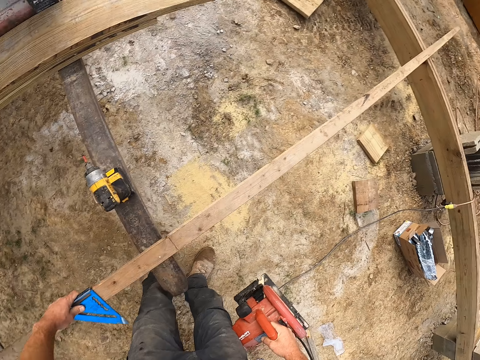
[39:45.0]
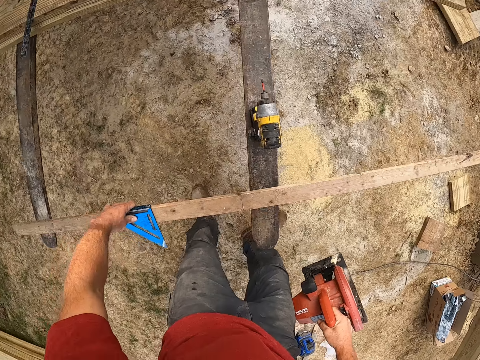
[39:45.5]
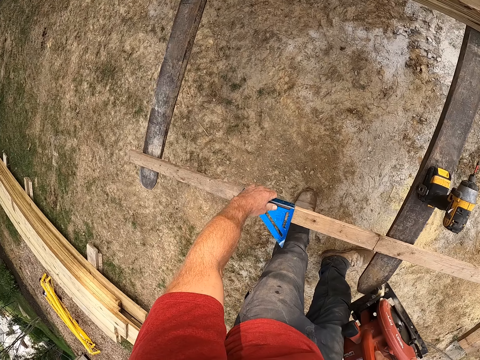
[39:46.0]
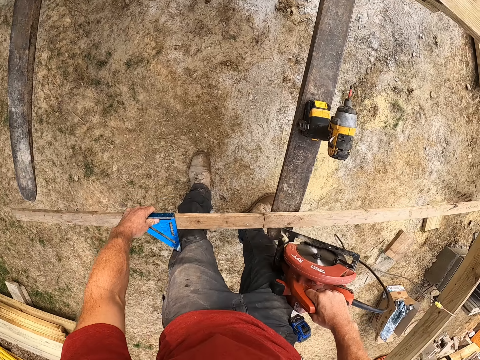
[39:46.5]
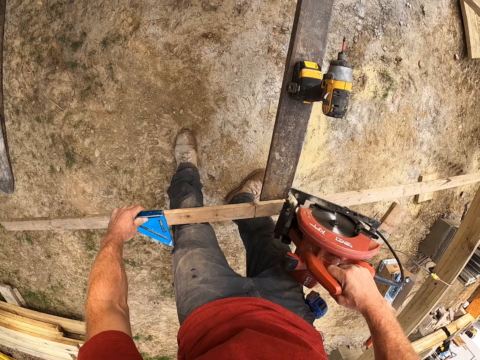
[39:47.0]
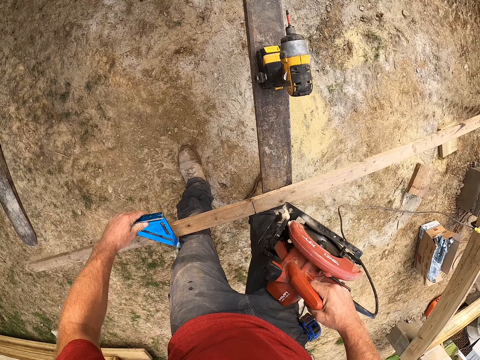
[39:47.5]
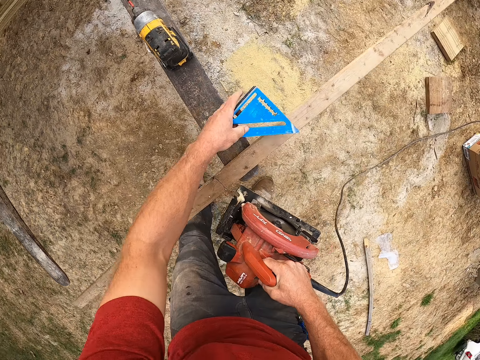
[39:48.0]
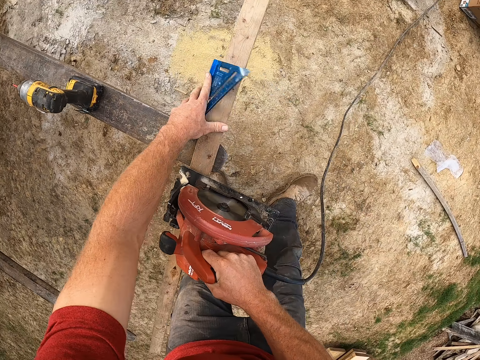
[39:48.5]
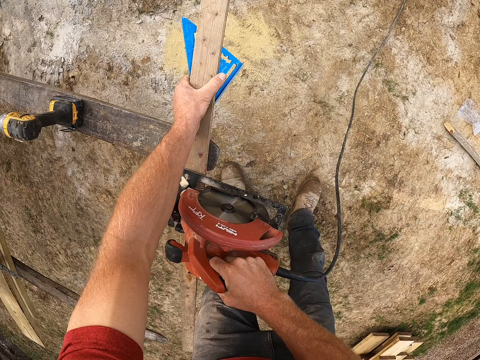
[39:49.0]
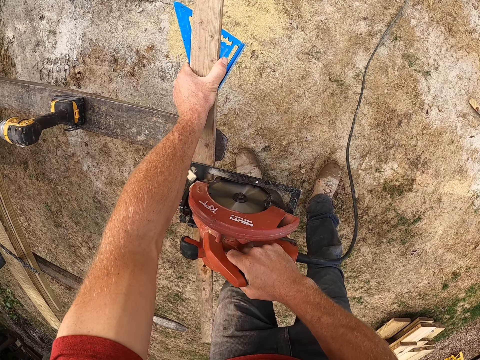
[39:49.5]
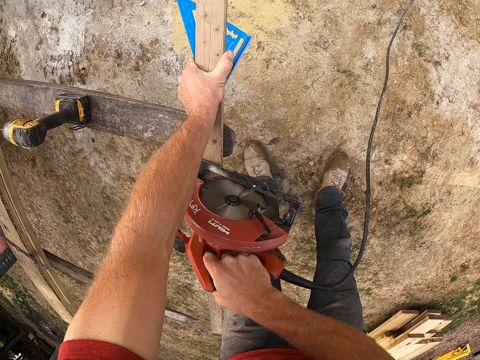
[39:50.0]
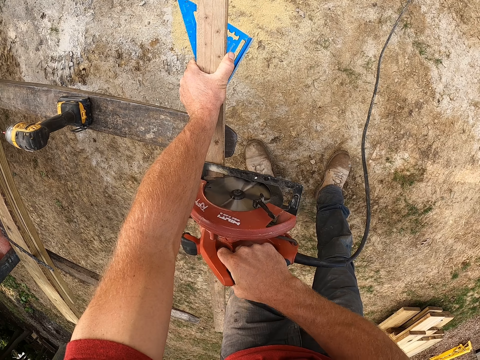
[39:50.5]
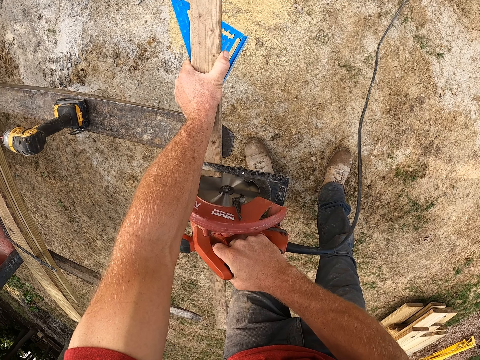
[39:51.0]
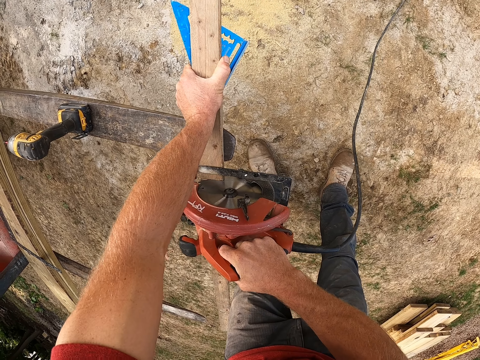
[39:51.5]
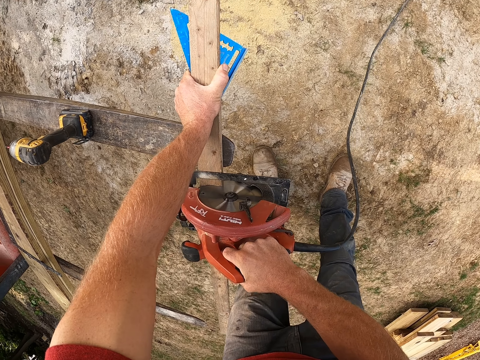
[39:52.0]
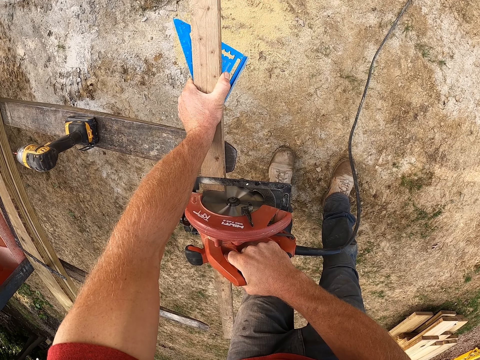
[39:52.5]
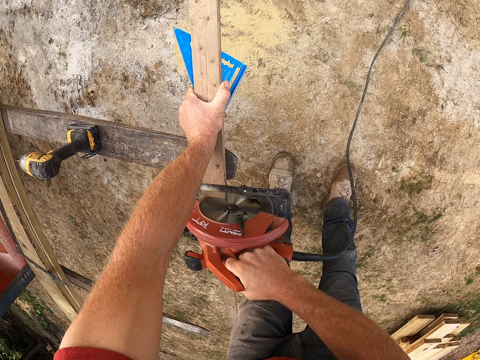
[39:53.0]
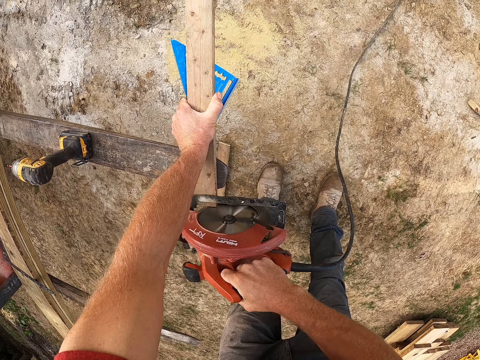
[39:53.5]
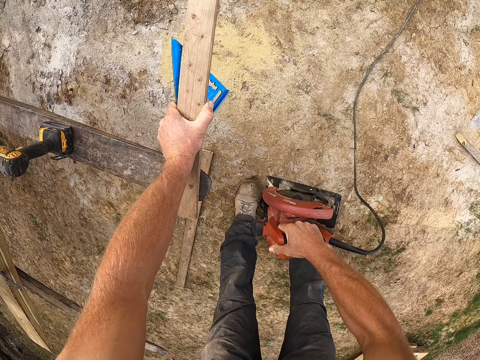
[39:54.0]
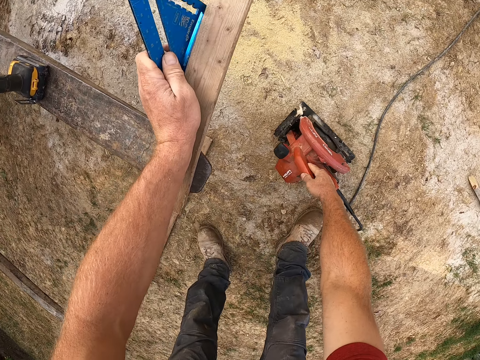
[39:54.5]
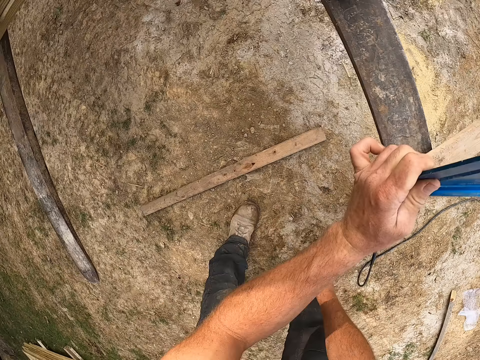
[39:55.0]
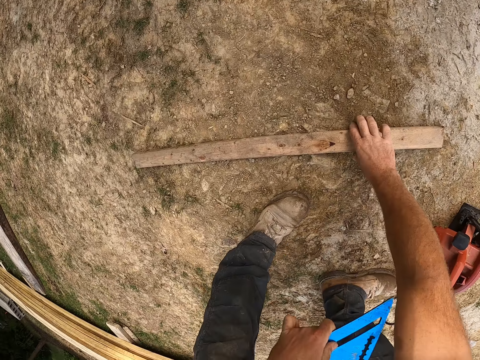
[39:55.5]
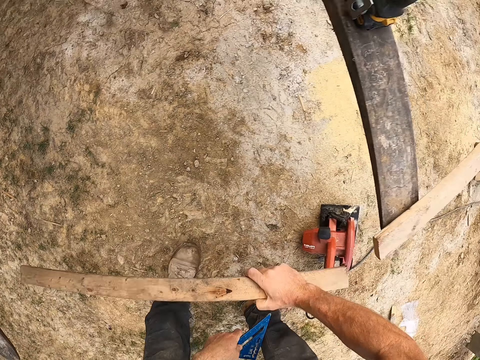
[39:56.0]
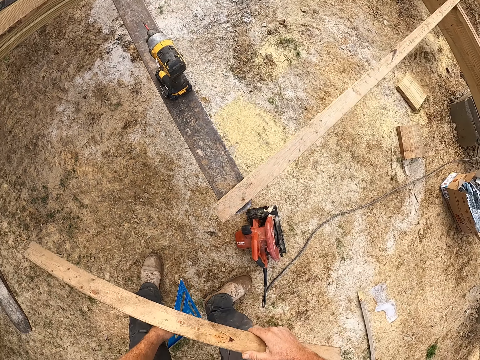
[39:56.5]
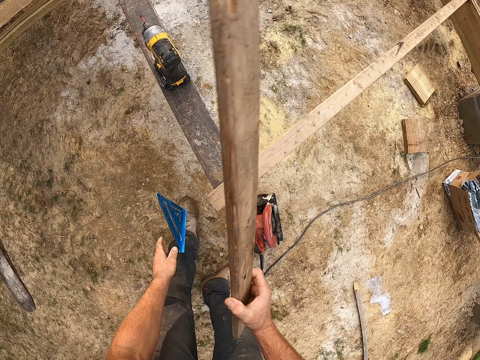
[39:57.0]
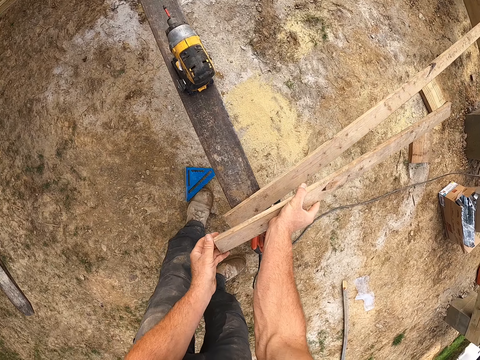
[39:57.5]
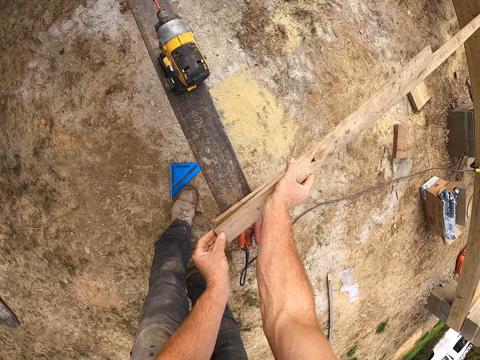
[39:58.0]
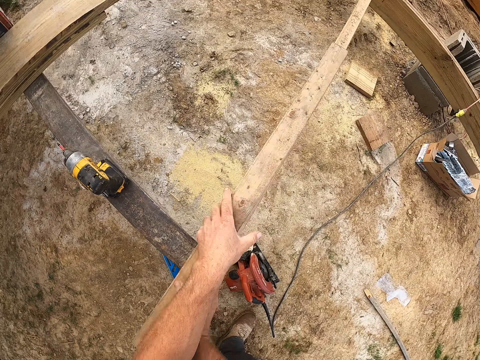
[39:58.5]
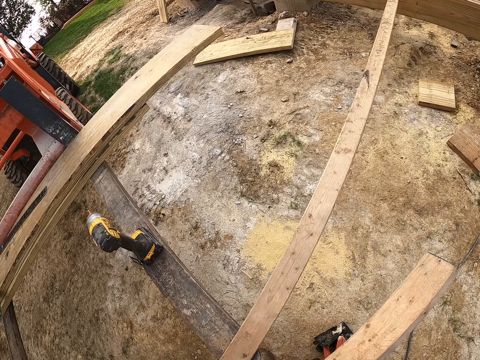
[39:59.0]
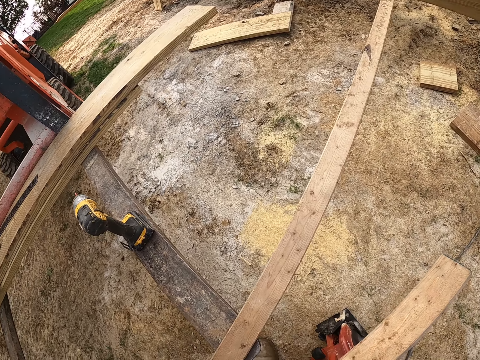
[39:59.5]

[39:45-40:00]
The camera wearer holds a piece of wood. He rests his left hand on the plank. He sets the jigsaw on the plank. He cuts the plank with the jigsaw. He puts the jigsaw on the ground. He picks up a piece of the plank on the ground with his right hand. He drops the square rule in his left hand on the ground. He hovers the plank piece in his hands over the plank on the forklift. He places the piece of wood on a piece of wood. He picks up the jigsaw on the ground with his right hand.

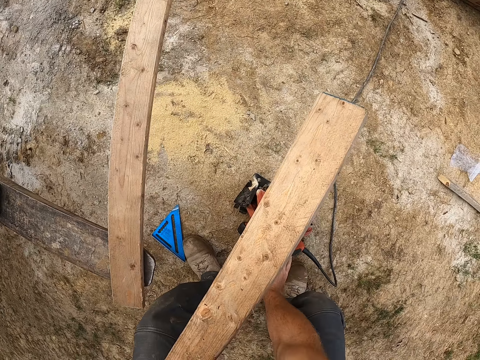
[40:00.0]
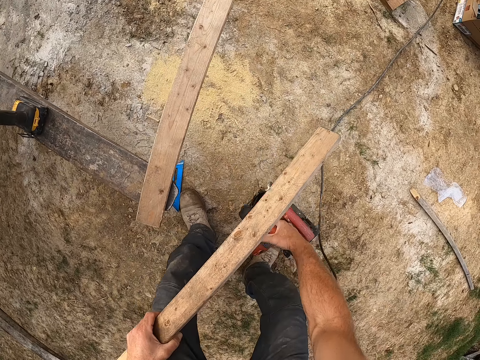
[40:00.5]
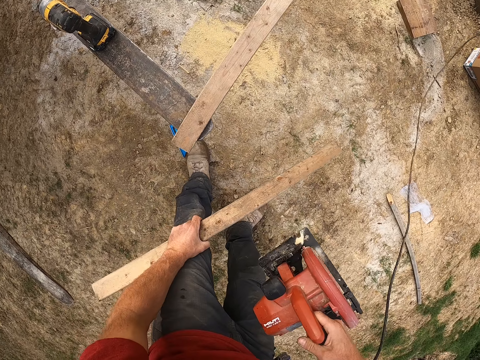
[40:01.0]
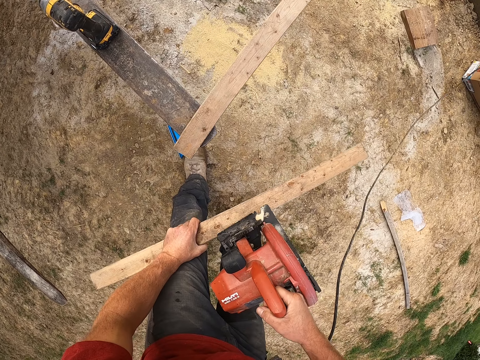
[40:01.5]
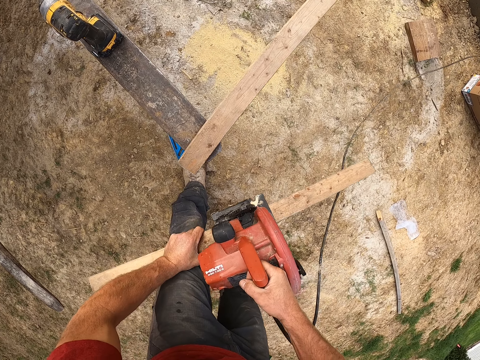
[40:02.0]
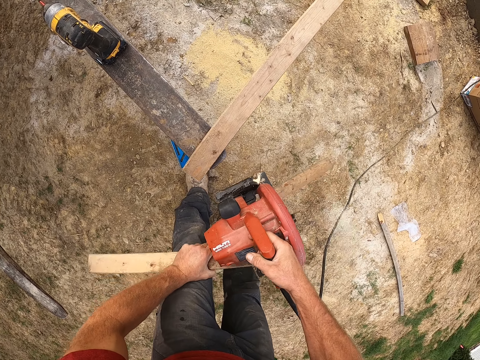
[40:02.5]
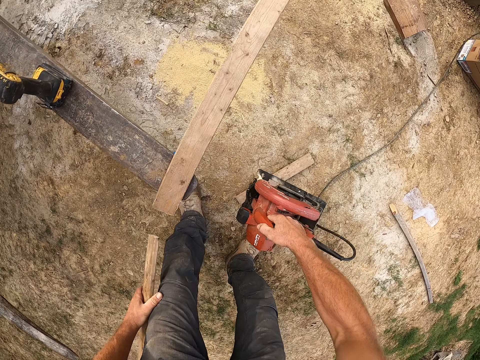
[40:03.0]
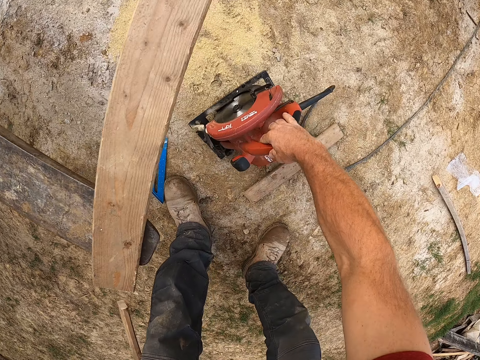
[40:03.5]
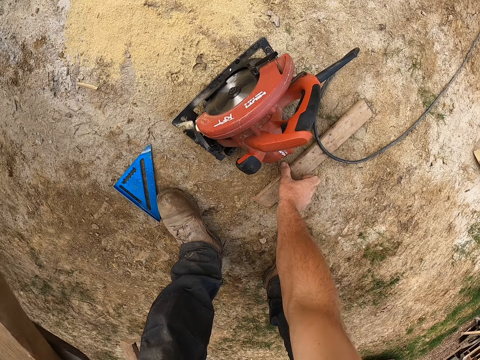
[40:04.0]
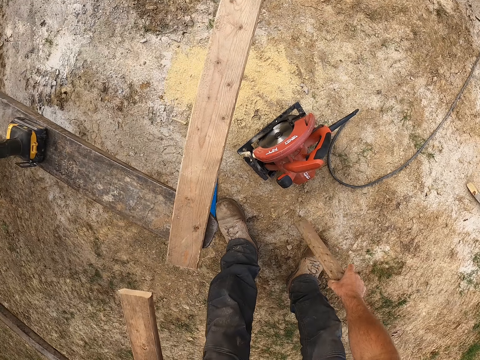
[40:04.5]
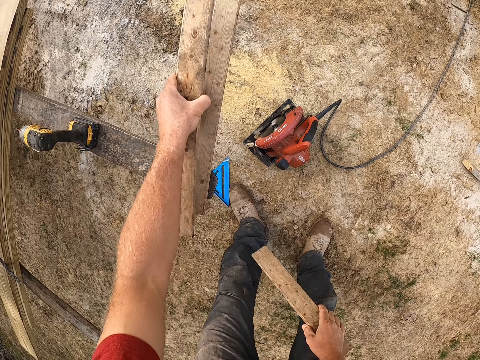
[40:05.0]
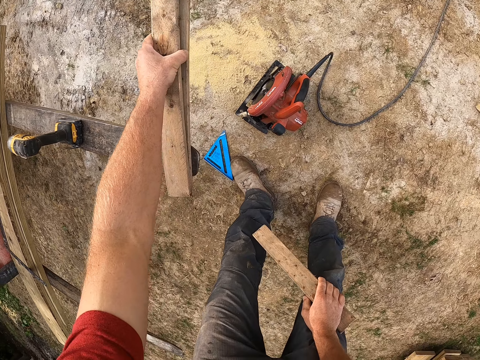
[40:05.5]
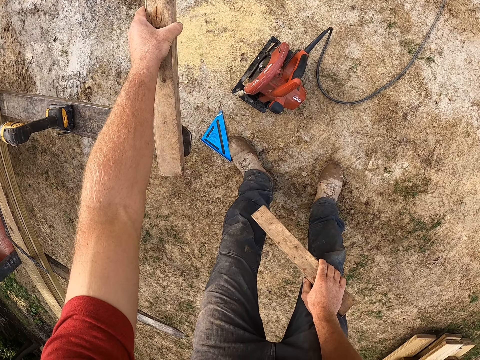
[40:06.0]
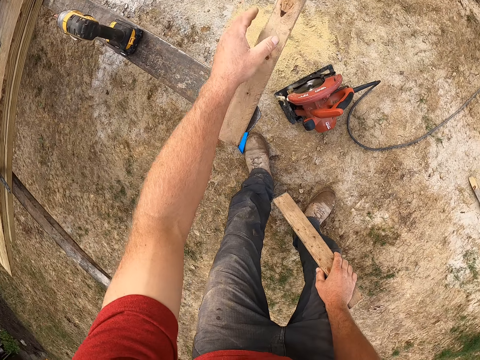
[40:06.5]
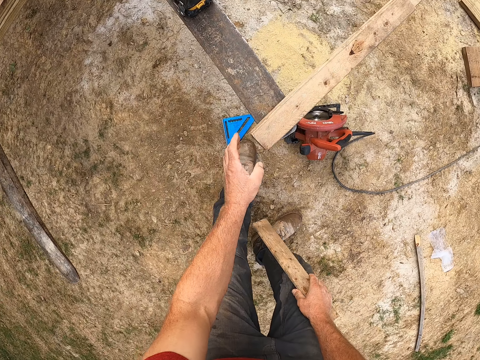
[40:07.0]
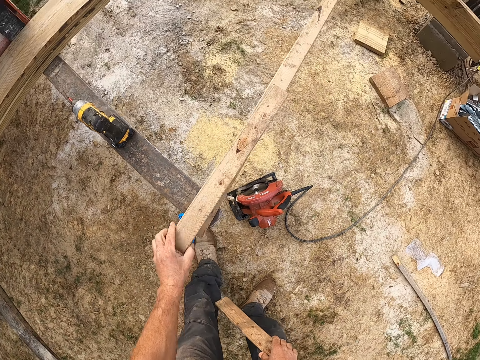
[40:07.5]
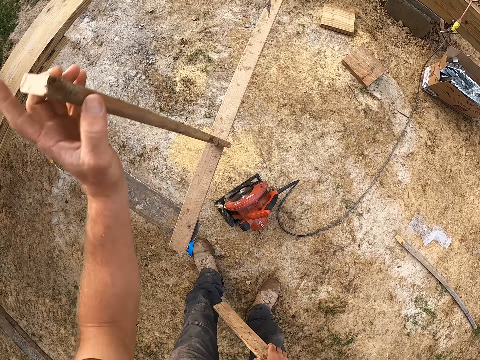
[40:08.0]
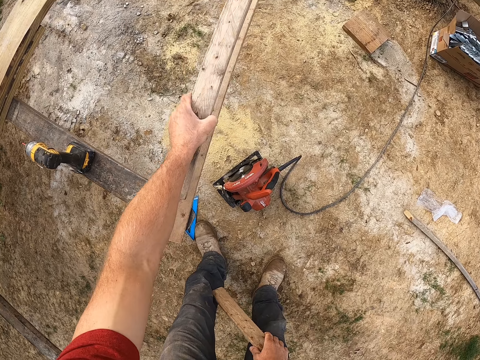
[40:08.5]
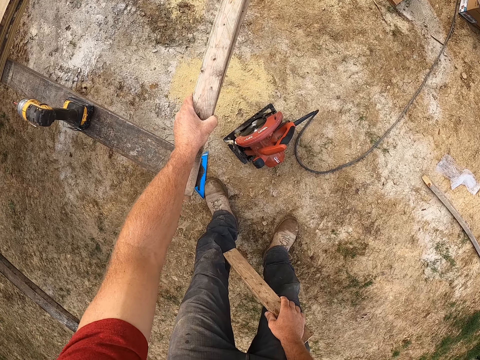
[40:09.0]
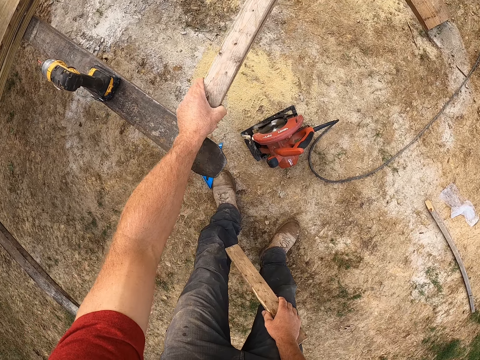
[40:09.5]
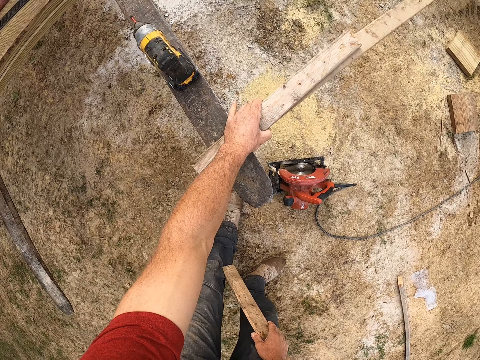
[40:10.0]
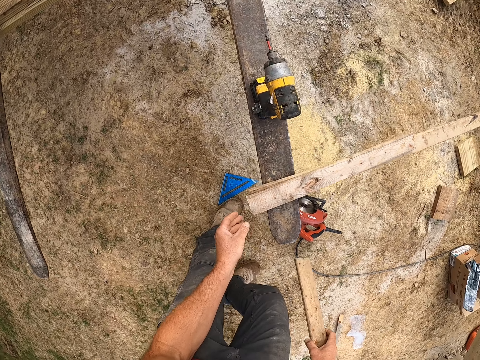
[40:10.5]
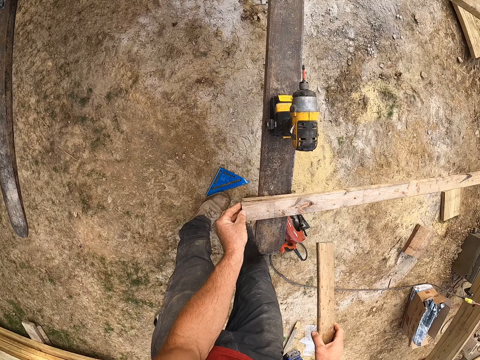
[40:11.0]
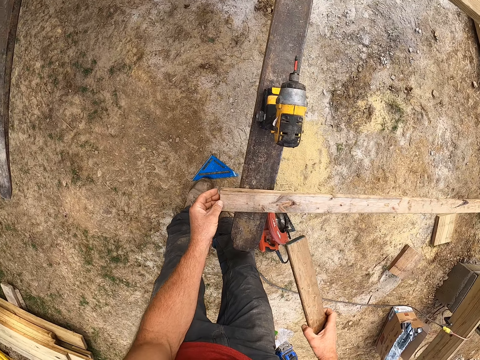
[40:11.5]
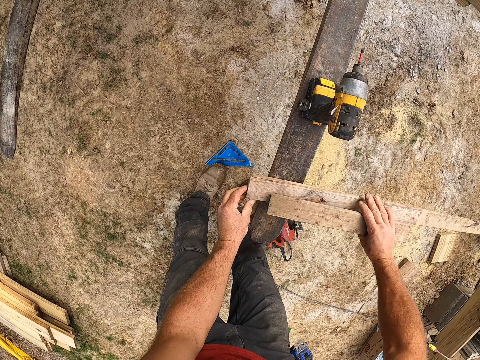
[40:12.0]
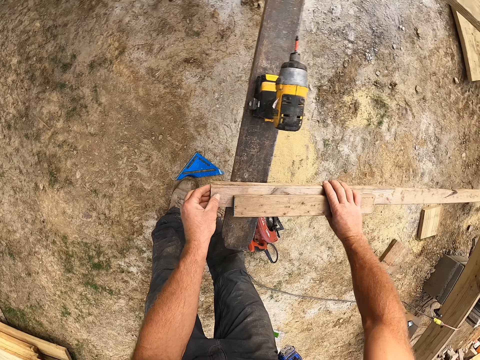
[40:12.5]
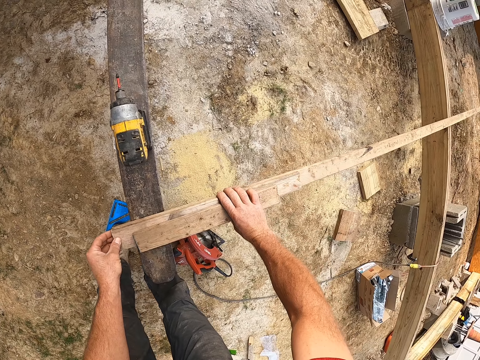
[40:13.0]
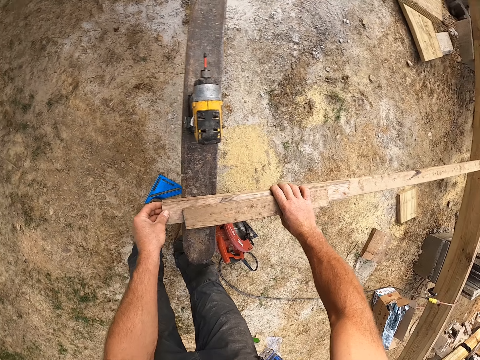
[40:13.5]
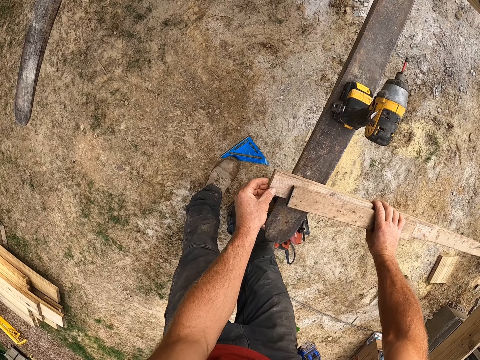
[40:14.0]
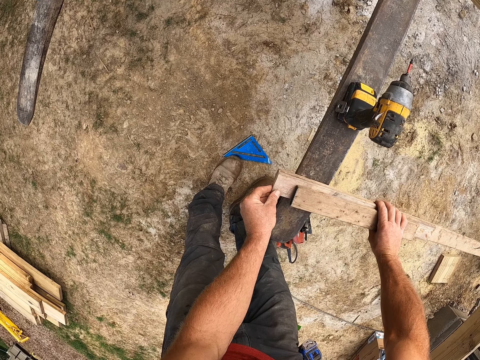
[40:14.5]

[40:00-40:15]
The camera wearer picks up a circular saw or jigsaw on the ground. He puts the plank in his left hand on his knee. He cuts the plank with the jigsaw. He puts the jigsaw in his right hand on the ground. He picks up the piece of plank on the ground with his right hand. He places the plank in his left hand on the plank on the forklift. He adjusts the plank on the forklift. He places a piece of wood on a piece of wood.
